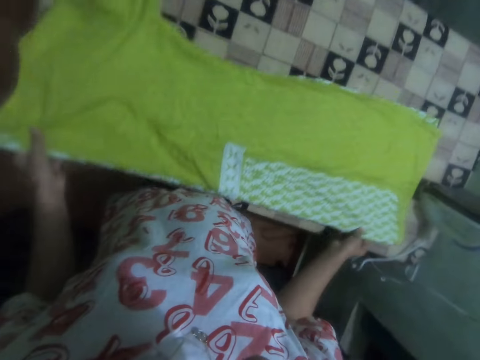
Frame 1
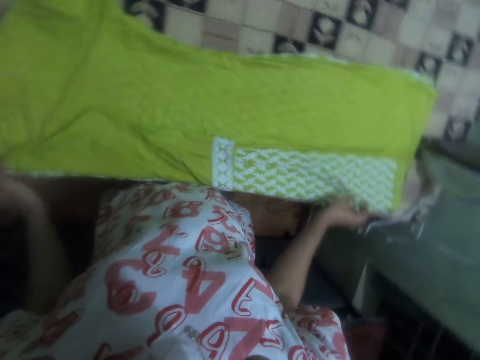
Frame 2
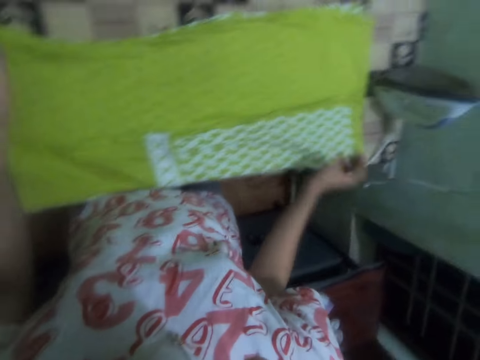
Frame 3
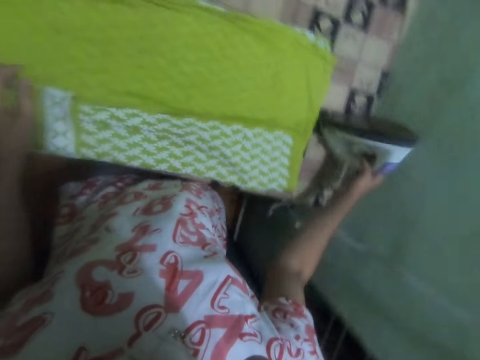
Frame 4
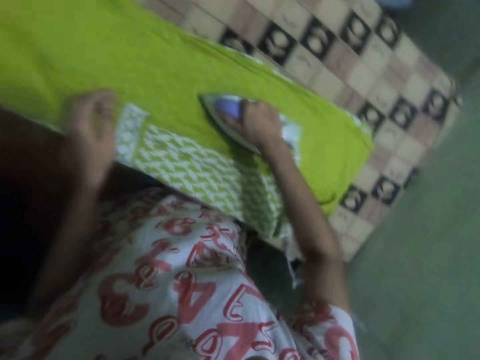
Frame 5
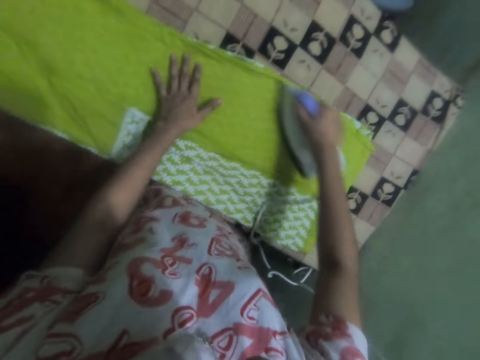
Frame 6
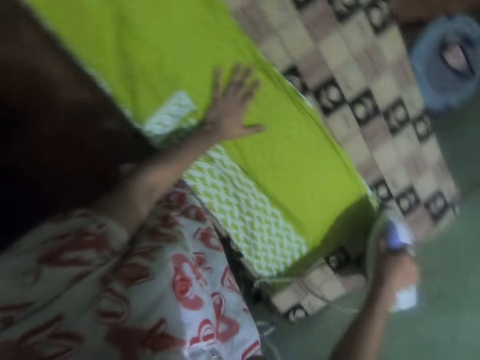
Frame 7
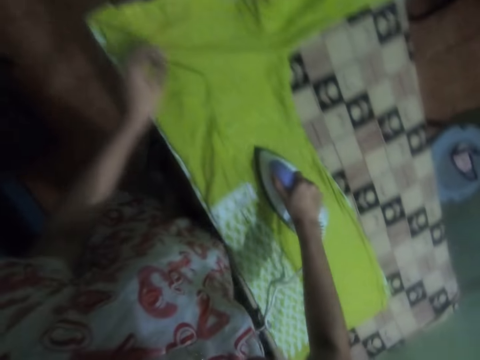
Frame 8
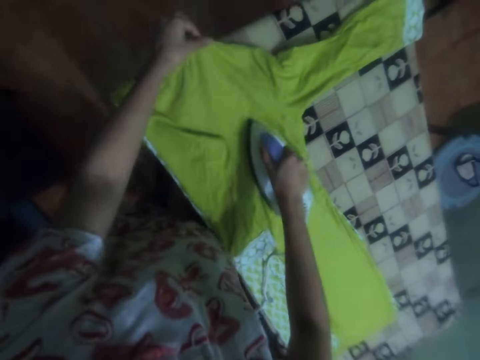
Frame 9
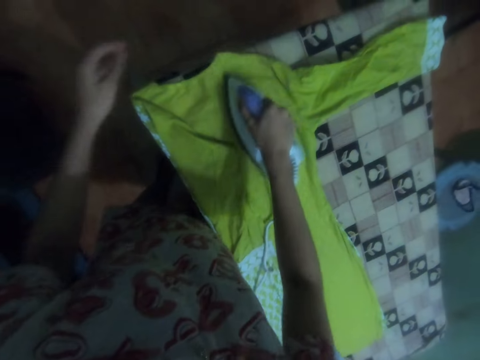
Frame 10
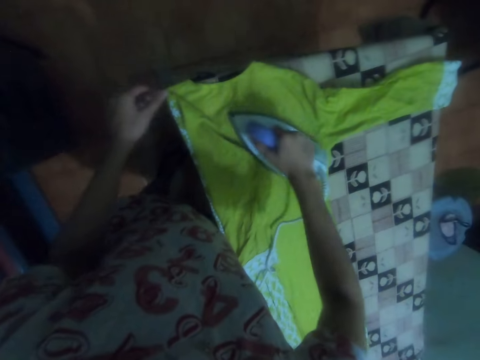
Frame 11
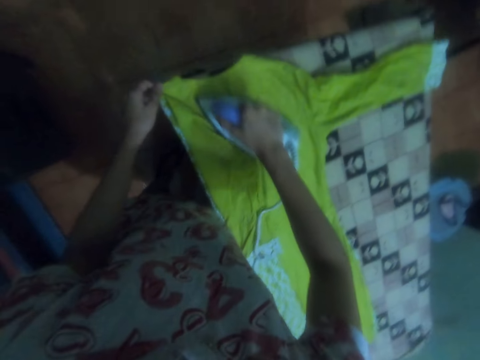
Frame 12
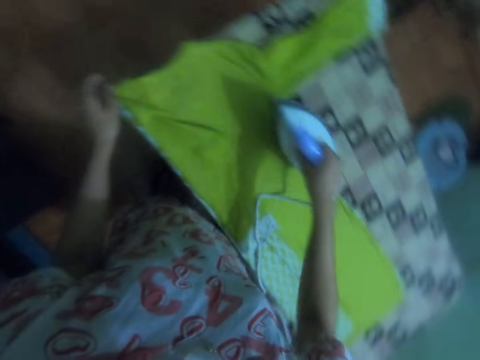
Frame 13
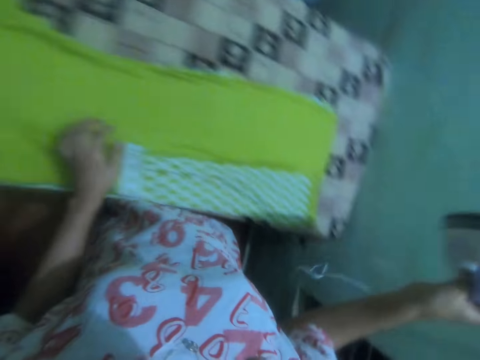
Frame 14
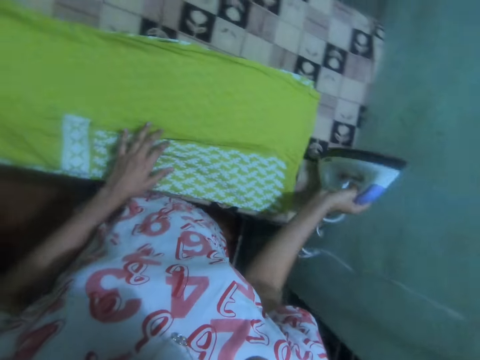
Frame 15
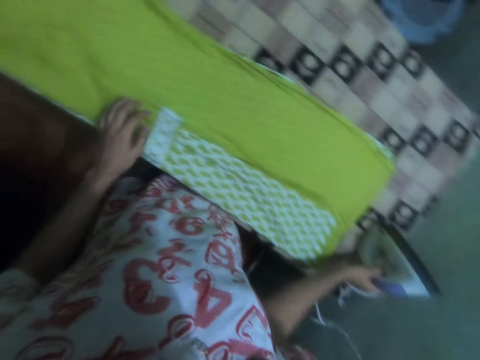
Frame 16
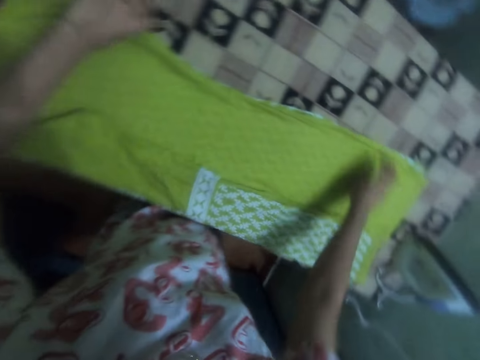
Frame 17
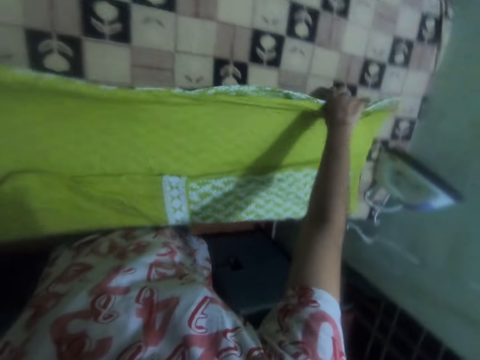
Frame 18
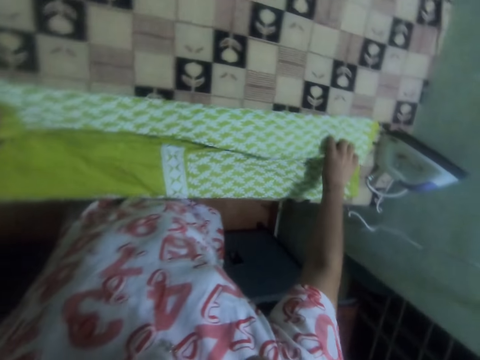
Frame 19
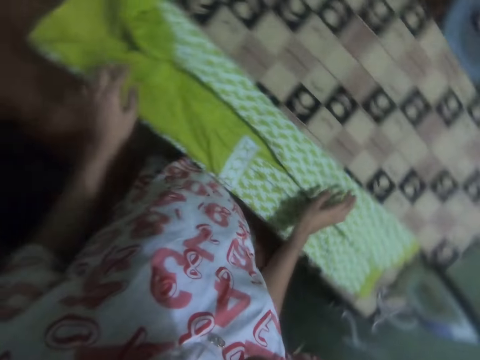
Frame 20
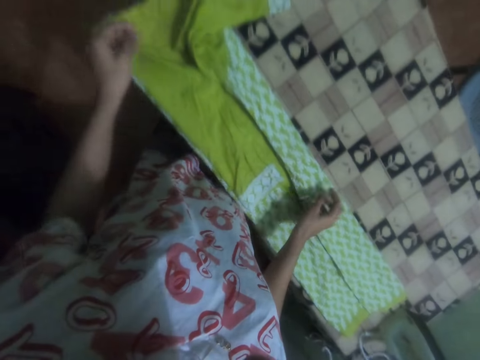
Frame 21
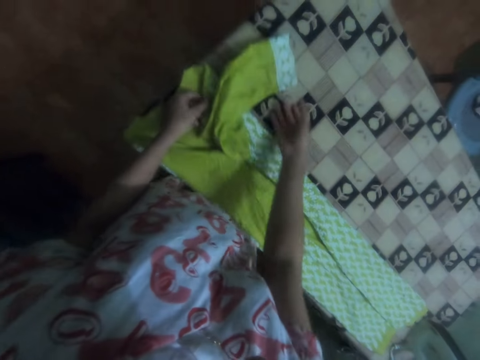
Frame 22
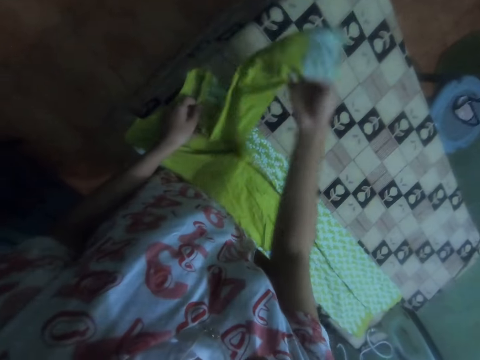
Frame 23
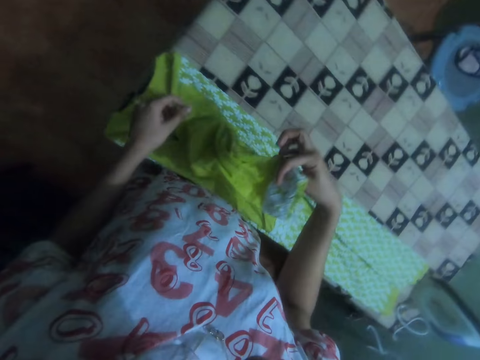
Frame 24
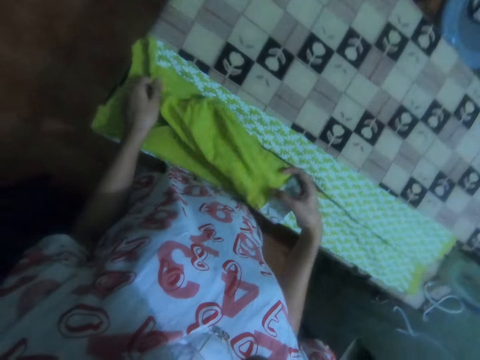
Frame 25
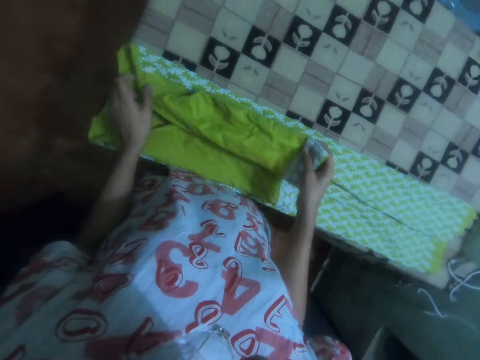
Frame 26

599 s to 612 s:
The camera wearer picks up the iron and irons the cloth. They place the iron on the ironing board. They iron the cloth, align the cloth and fold the cloth.

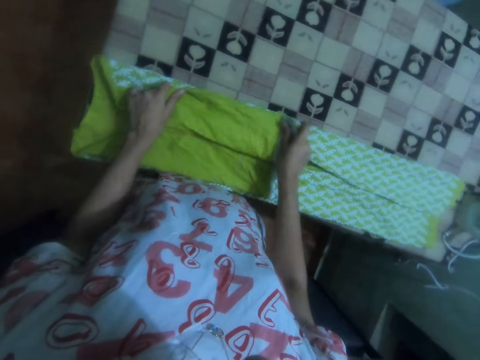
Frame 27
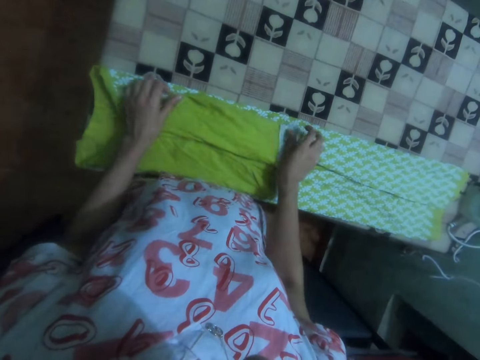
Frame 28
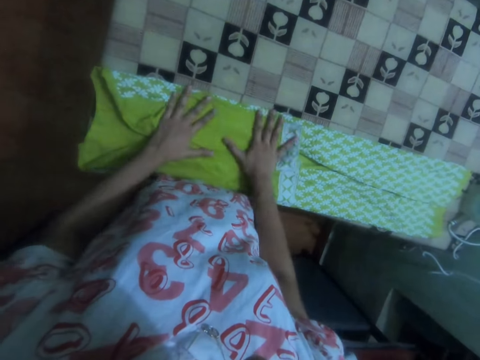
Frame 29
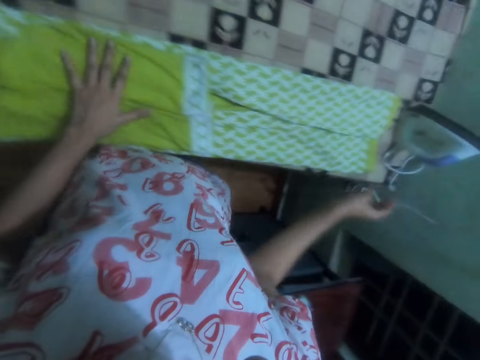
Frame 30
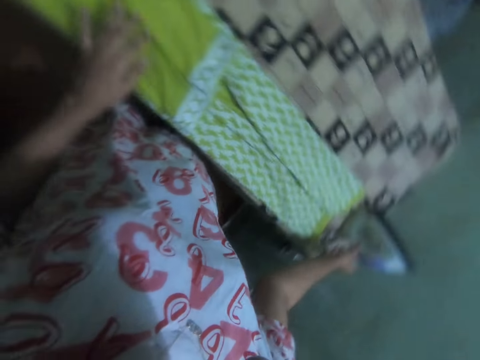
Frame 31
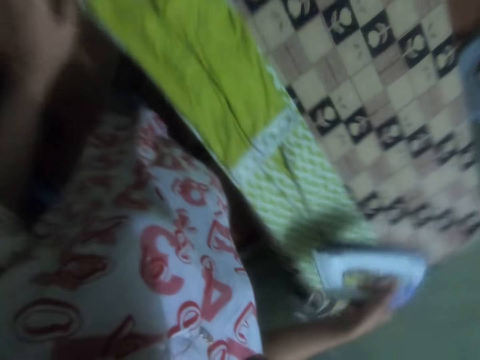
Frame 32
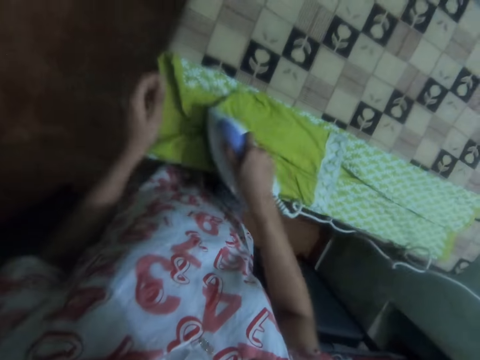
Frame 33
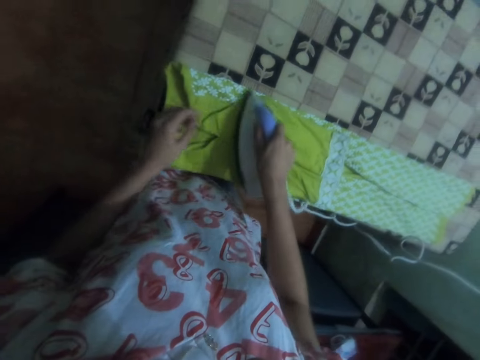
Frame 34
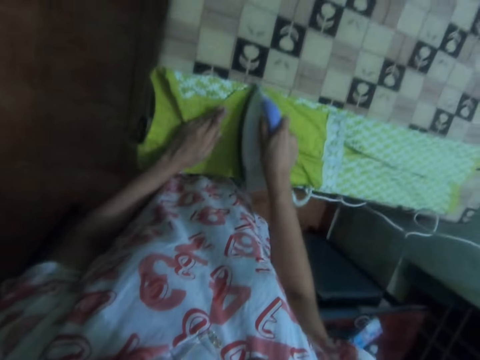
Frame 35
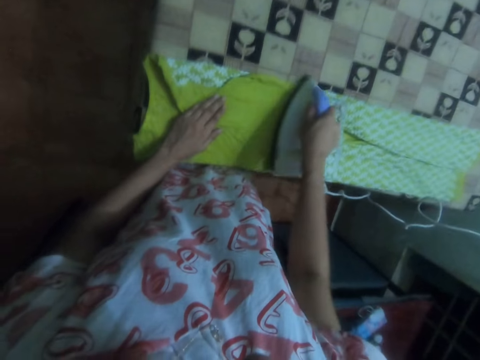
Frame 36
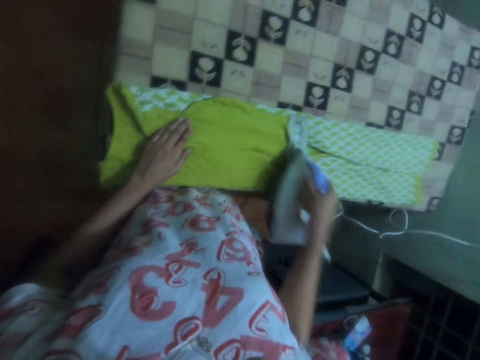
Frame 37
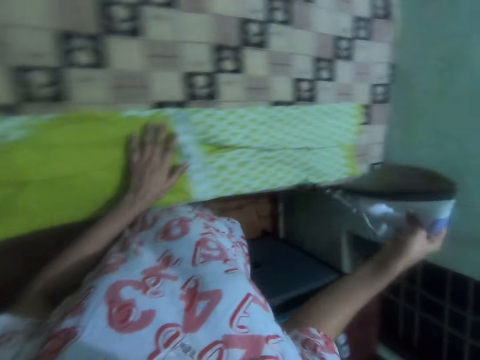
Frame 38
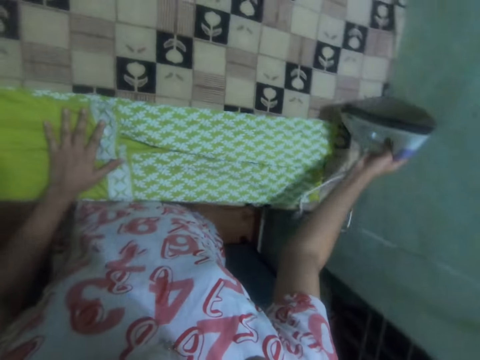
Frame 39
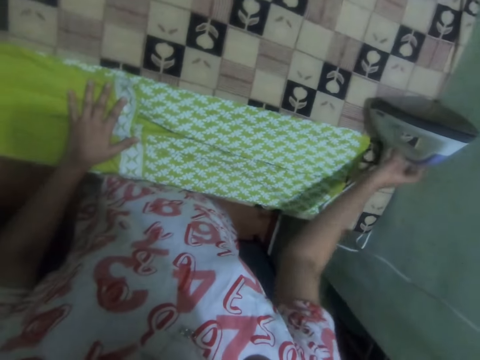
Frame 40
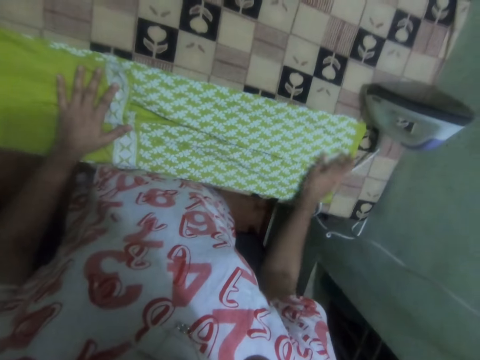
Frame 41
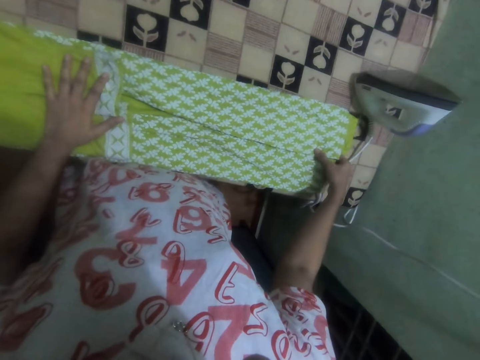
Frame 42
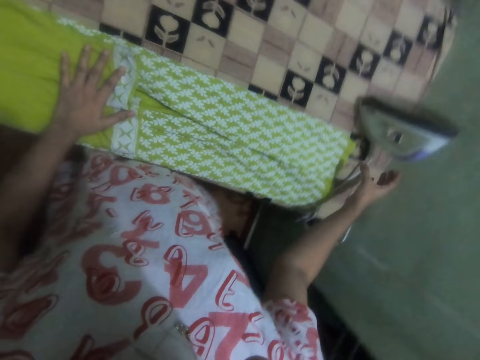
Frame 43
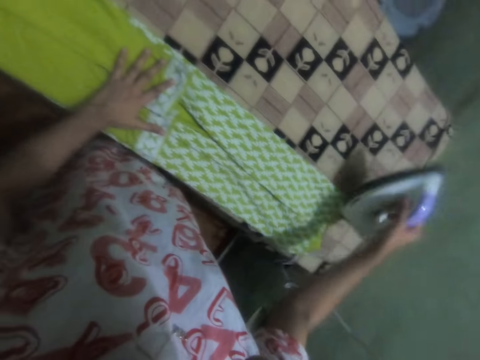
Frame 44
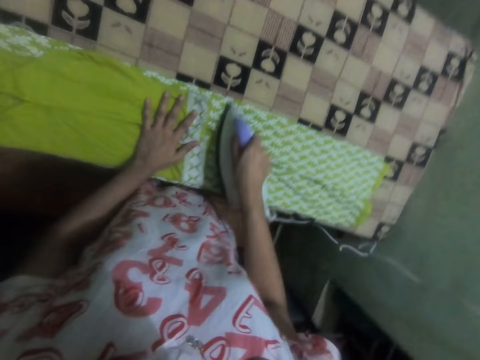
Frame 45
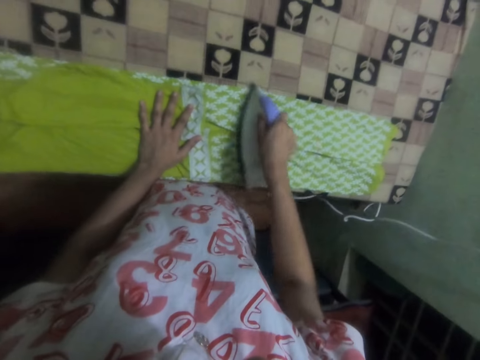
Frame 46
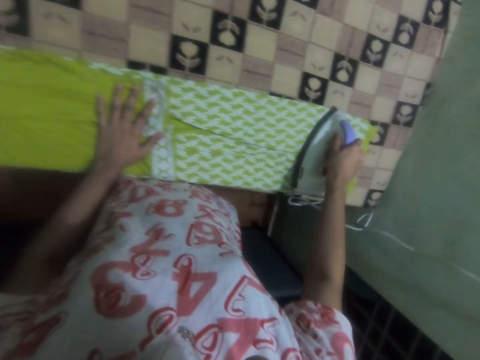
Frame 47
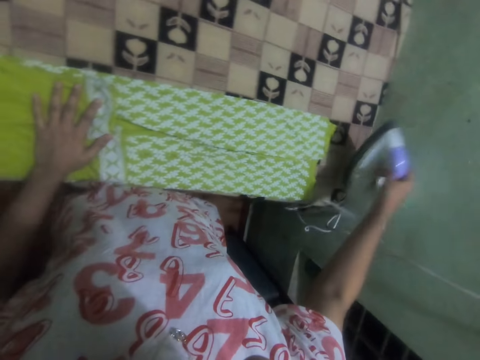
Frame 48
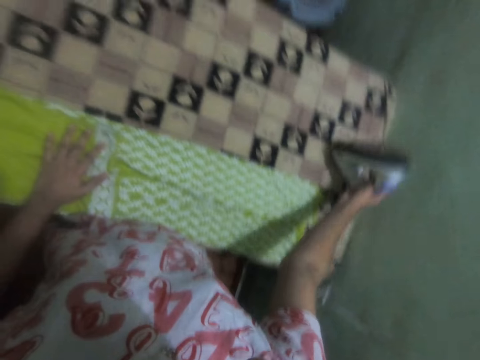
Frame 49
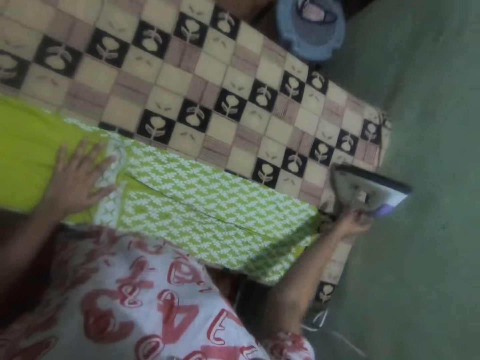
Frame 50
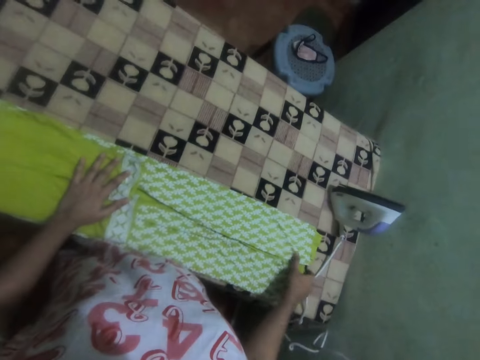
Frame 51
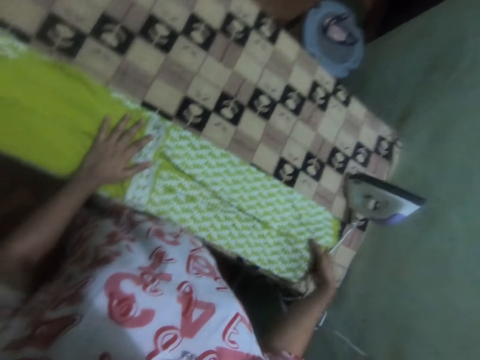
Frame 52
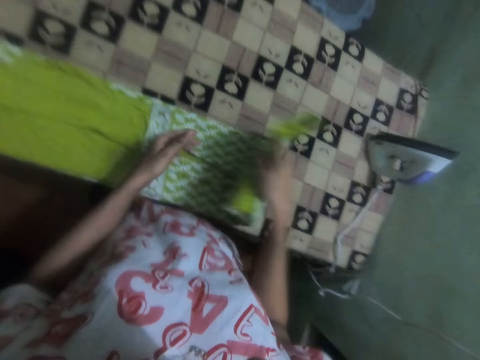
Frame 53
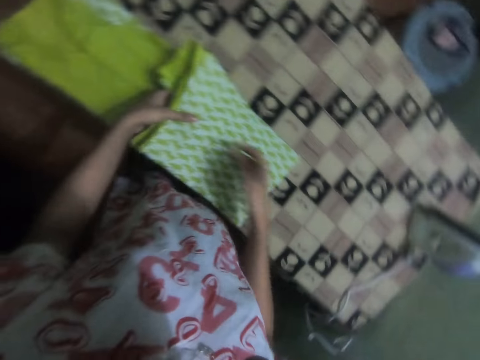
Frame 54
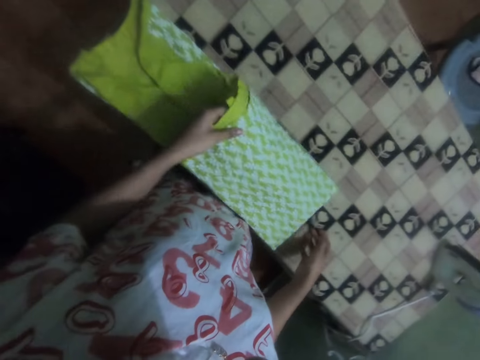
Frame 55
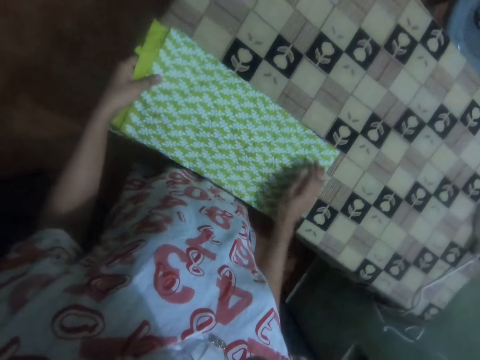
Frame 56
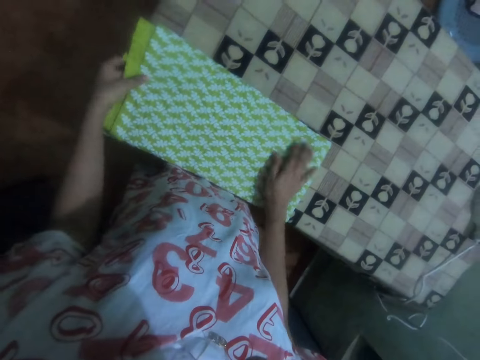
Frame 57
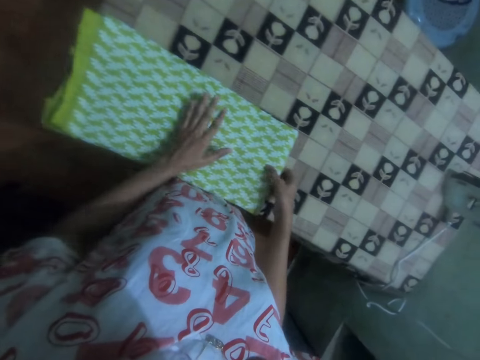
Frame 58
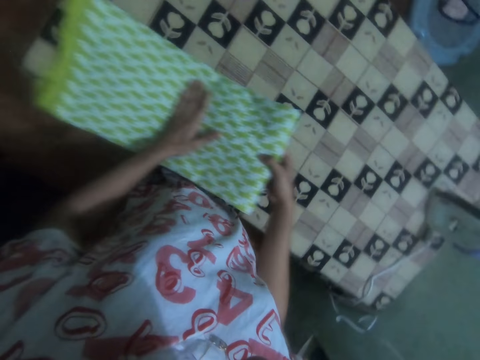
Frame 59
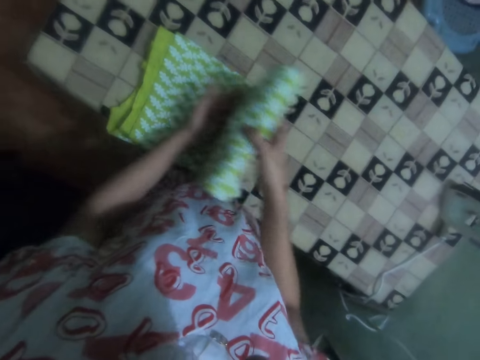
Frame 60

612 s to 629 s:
The camera wearer picks up the iron and irons the cloth. They place the iron on the ironing board. They align the cloth, hold the cloth, take the iron box and iron the cloth. They place the iron on the ironing board. They fold the cloth.
